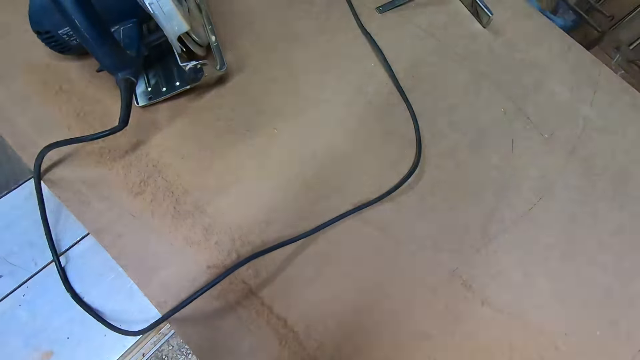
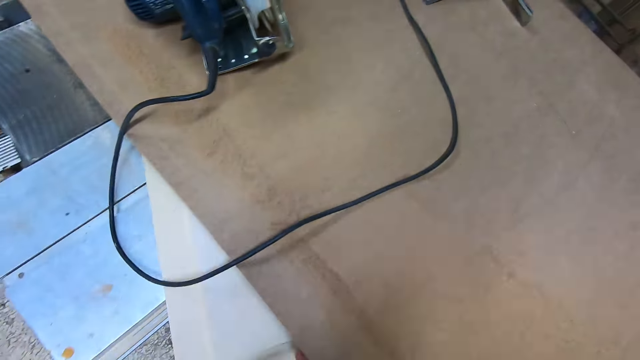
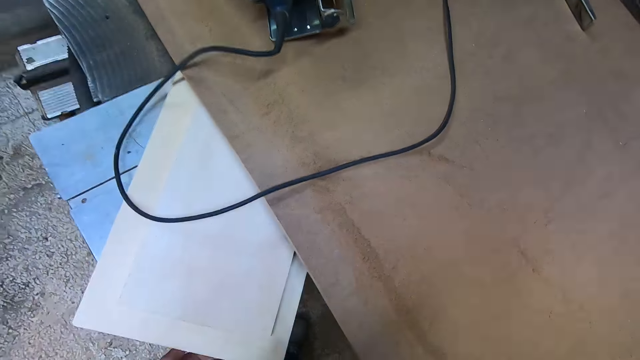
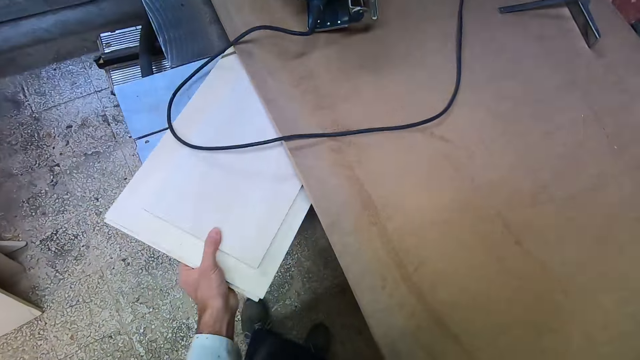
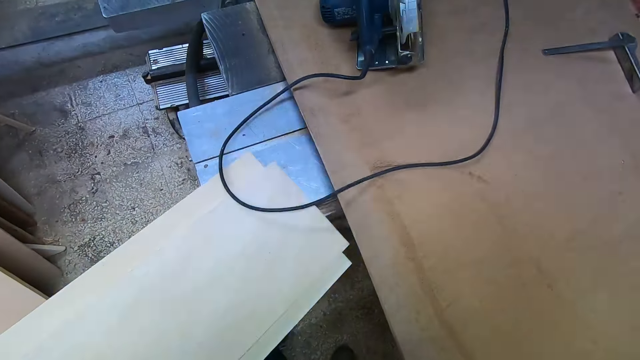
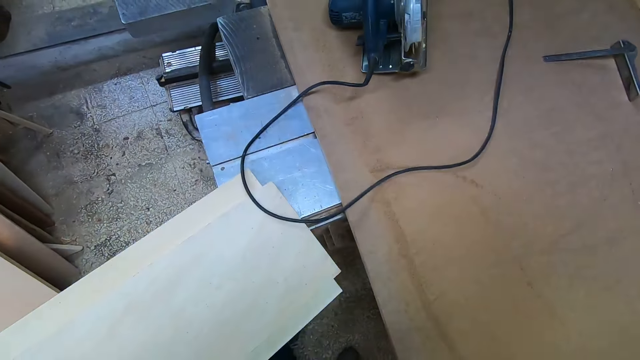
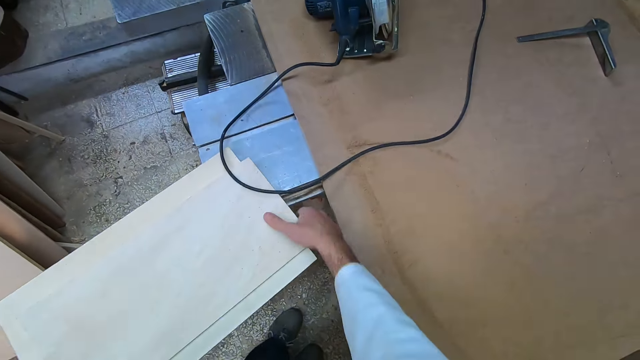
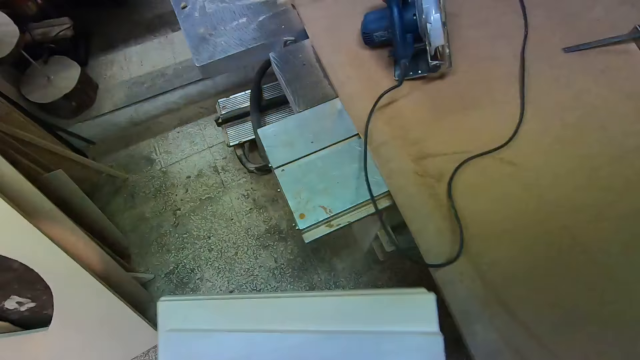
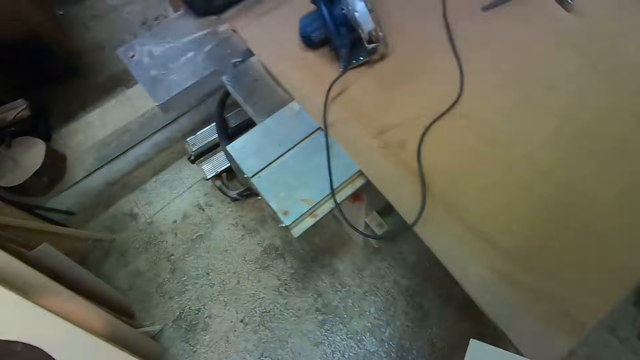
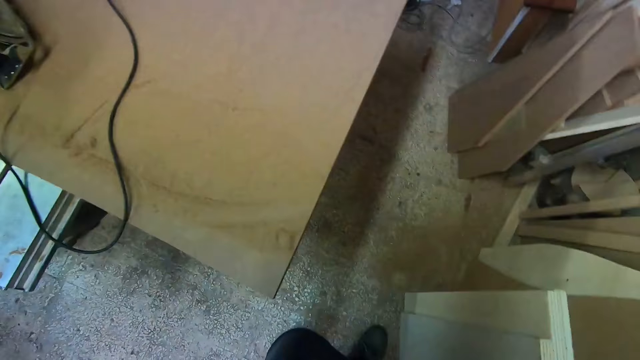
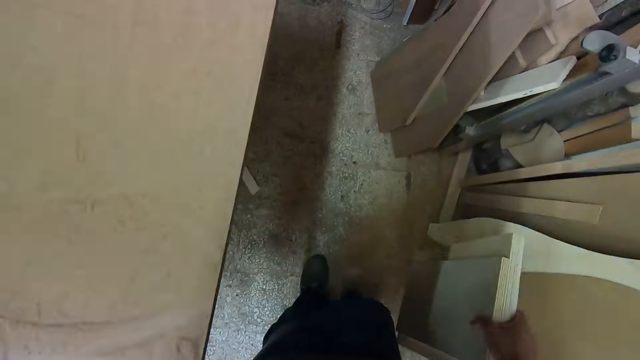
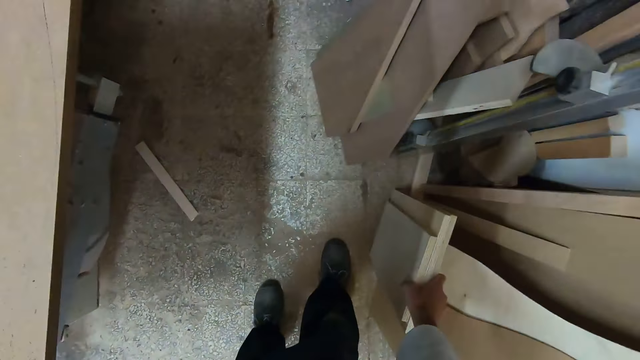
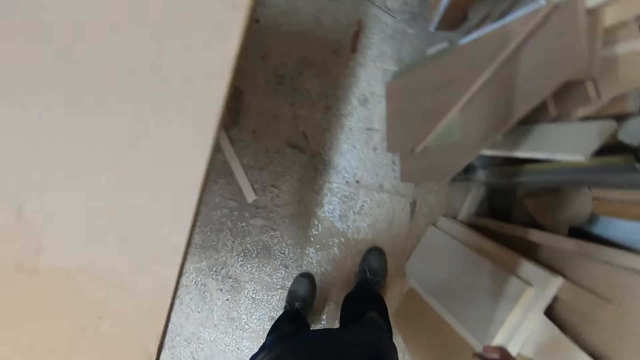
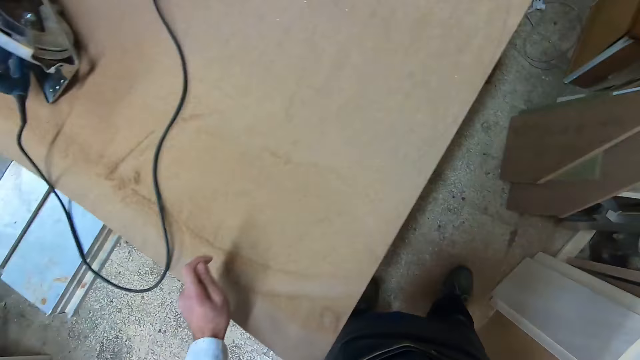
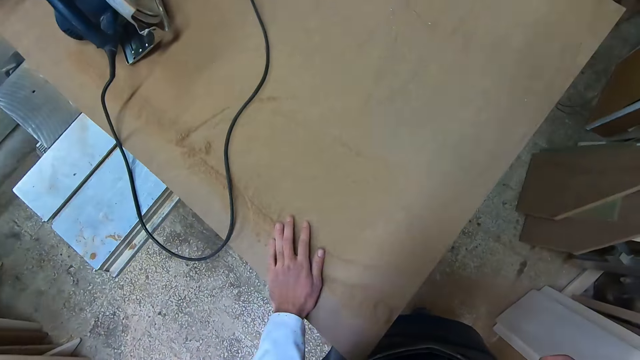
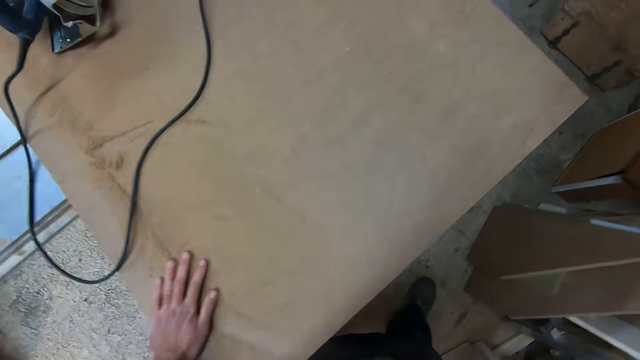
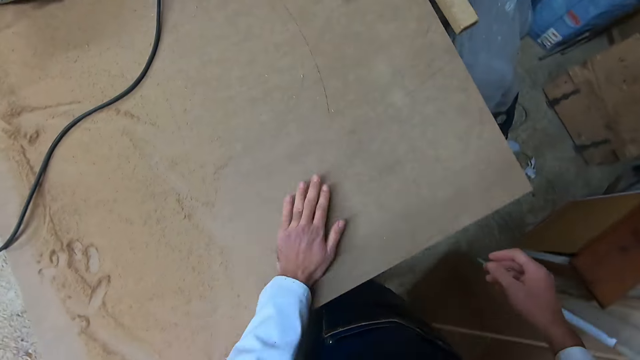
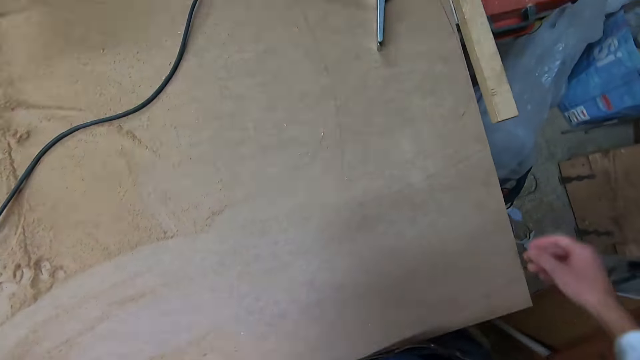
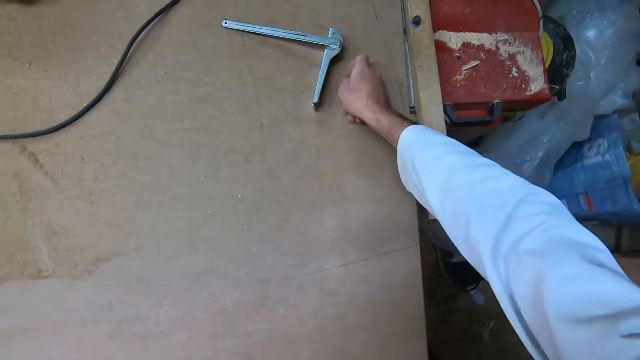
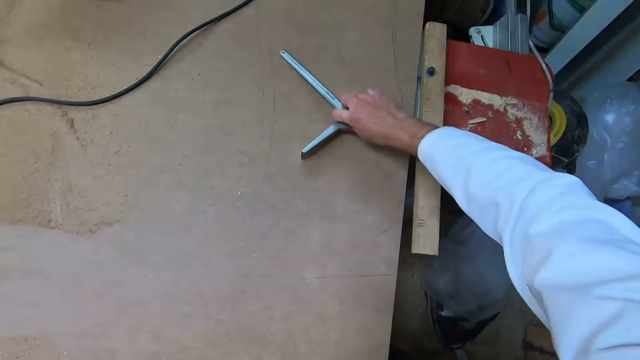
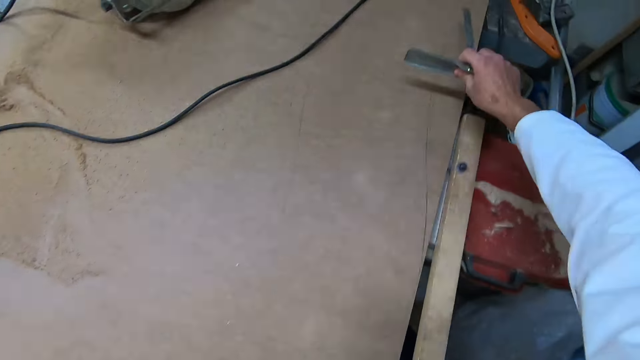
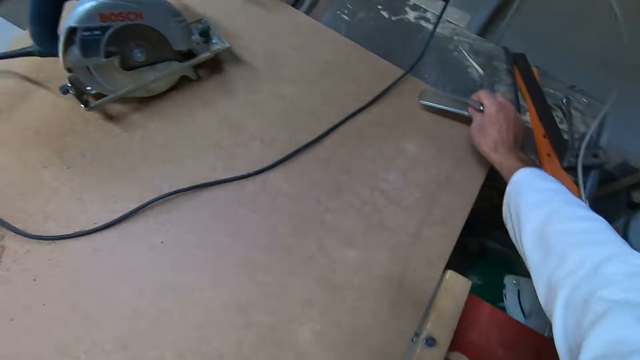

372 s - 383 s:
The camera wearer pulls out some planks from under the table. He carries the planks with the other hand. He walks around the workshop. He places the plank with the other planks at the wall on the floor. He walks around the workshop. He sweeps sawdust off the plank on the platform with his hand. He touches the board. He moves the circular saw bevel adjustment to the middle of the plank. He picks up the main shoe.

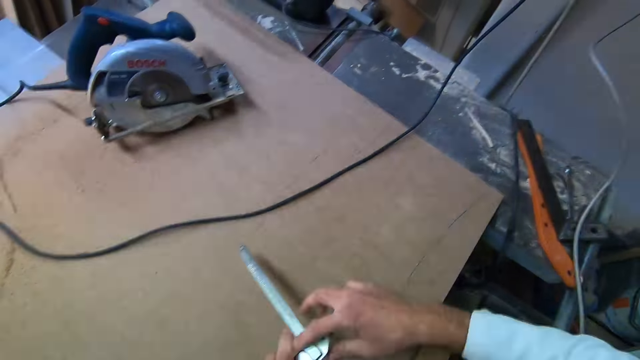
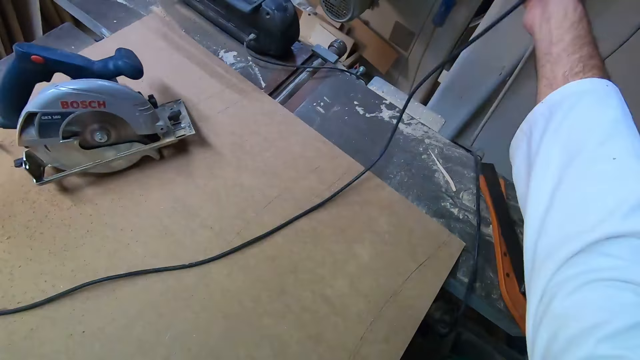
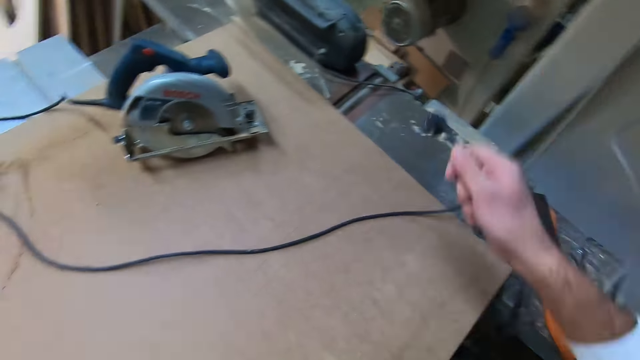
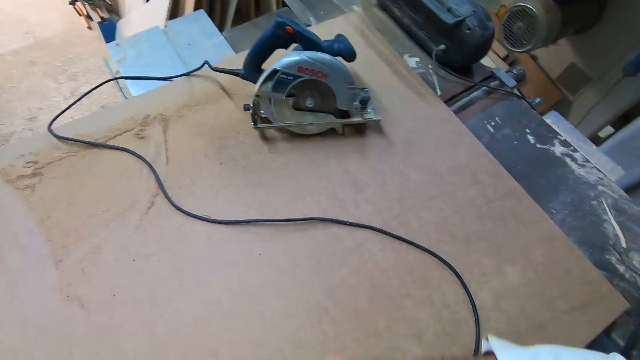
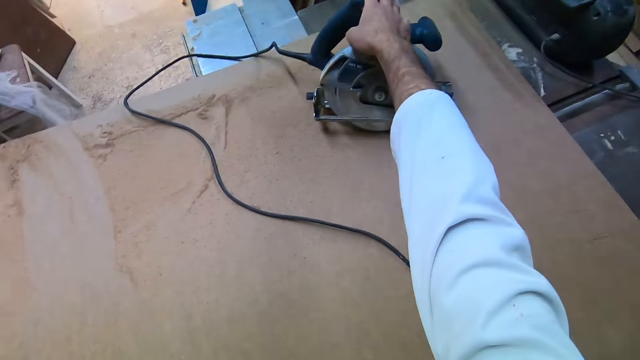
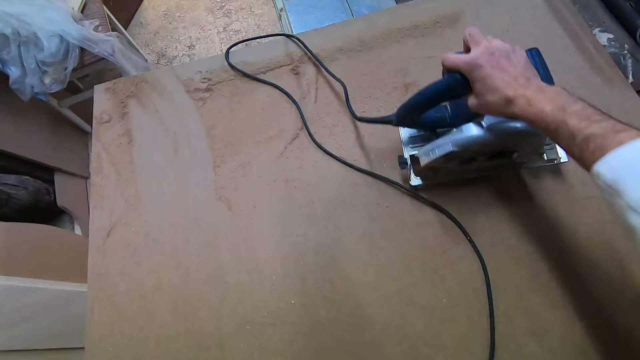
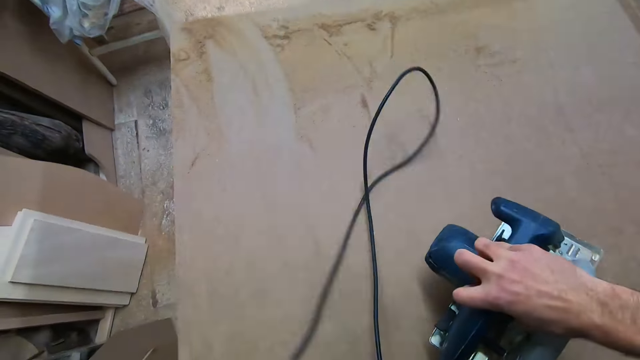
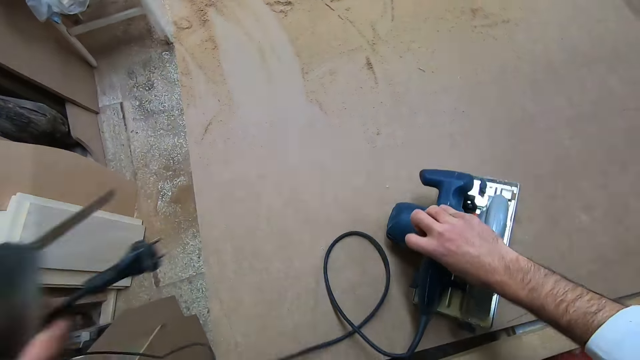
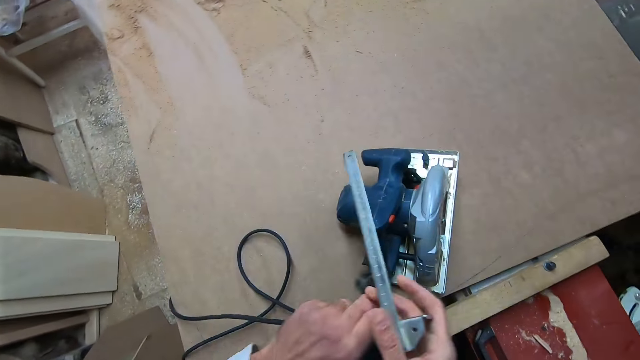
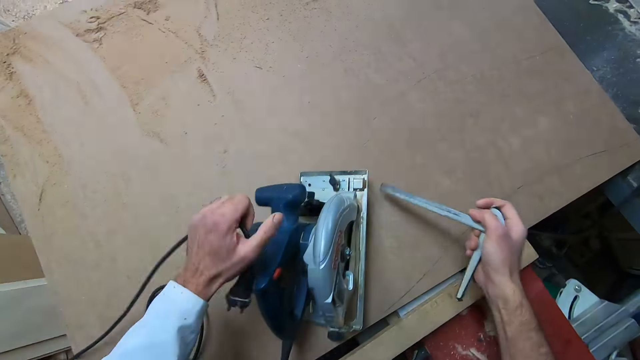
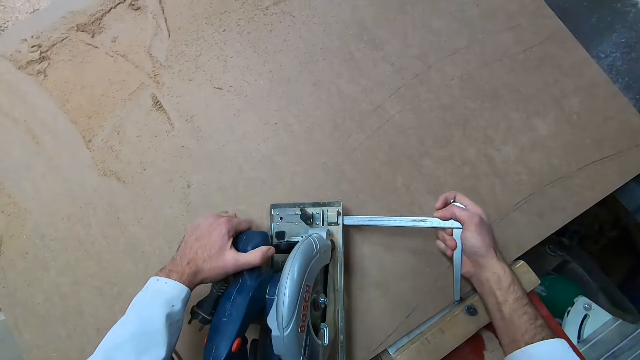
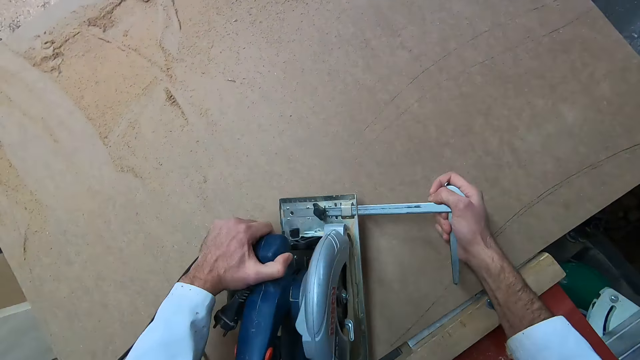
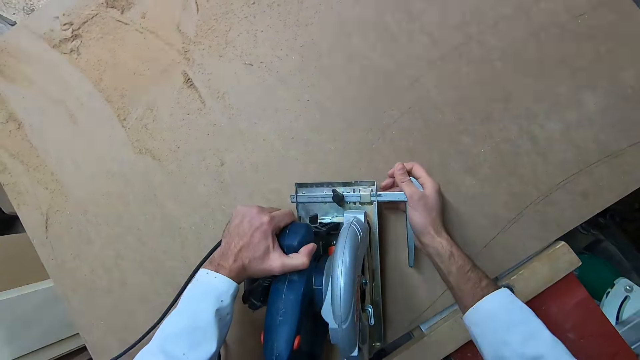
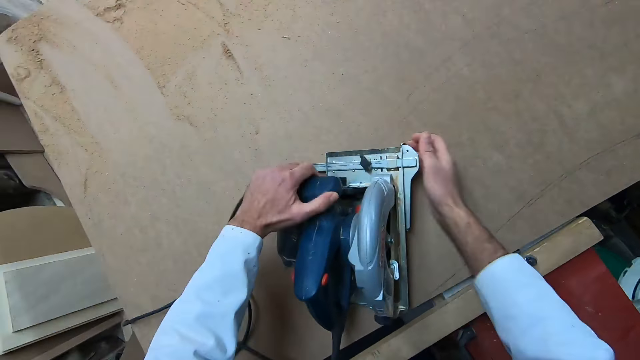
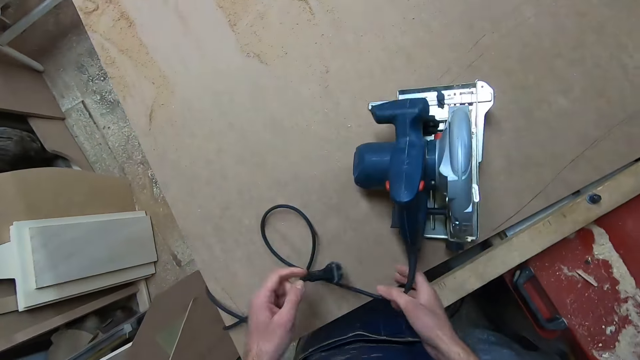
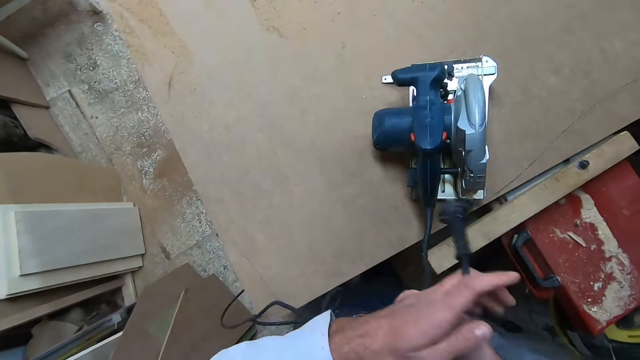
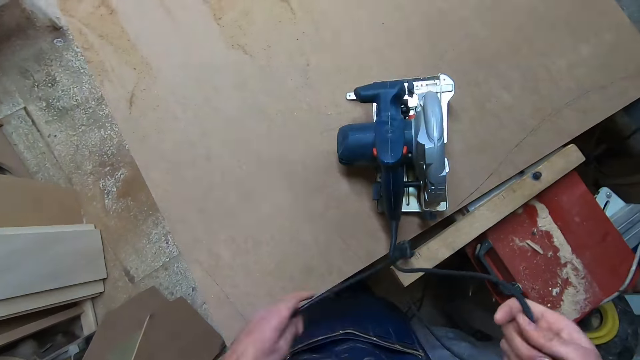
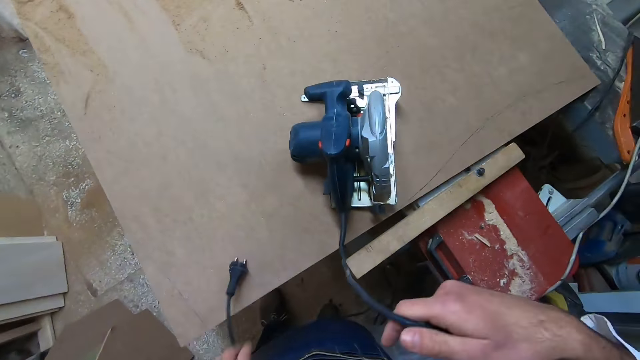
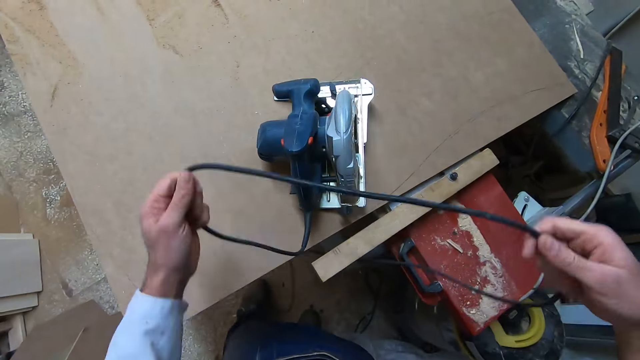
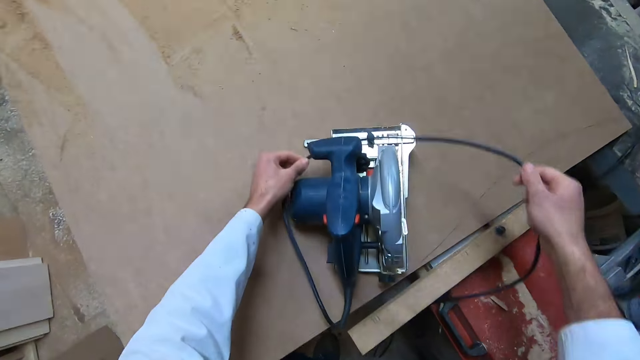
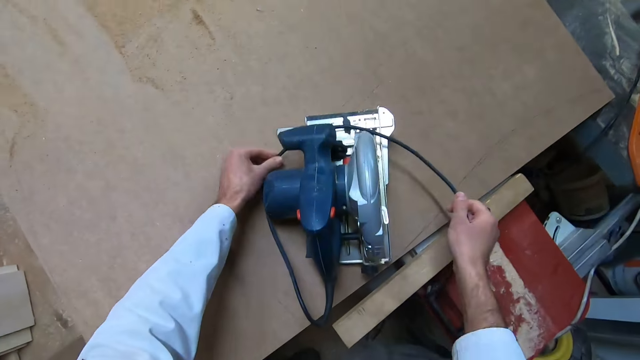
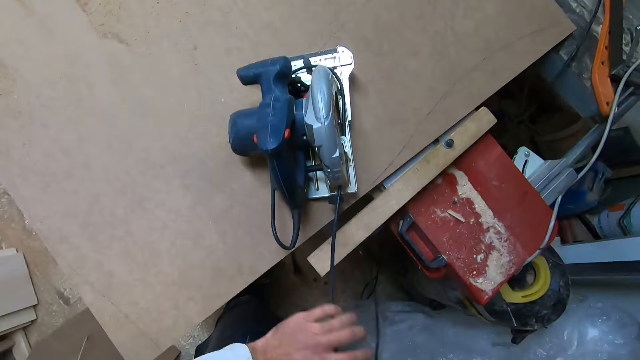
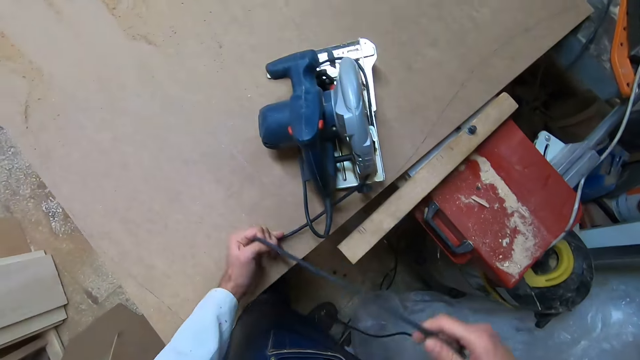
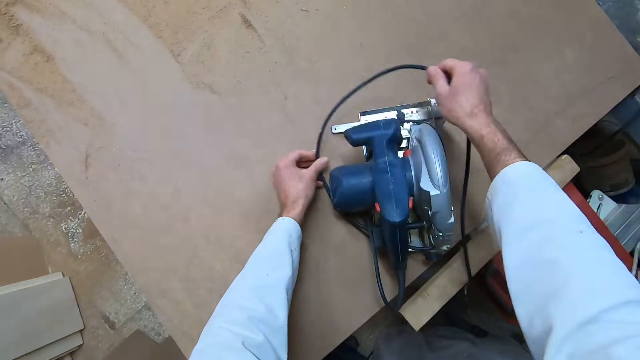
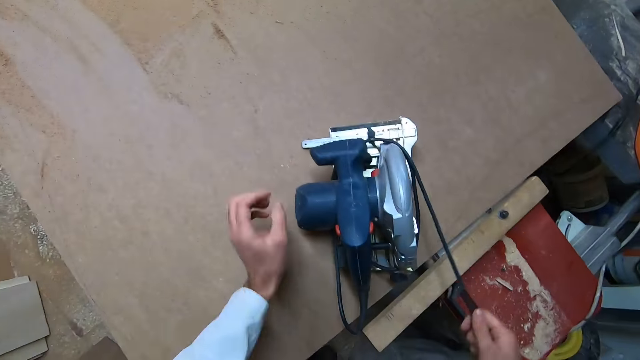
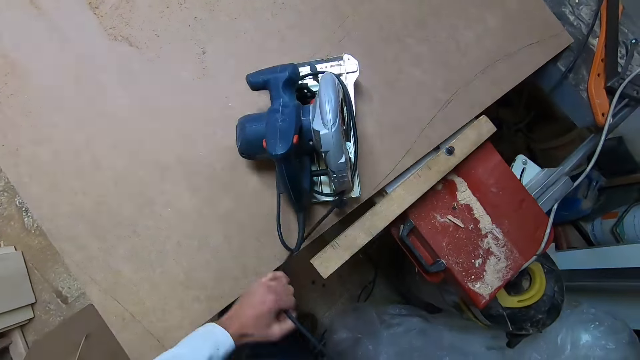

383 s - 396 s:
The camera wearer places the main shoe on the board. They unplug the circular saw from the socket, pull the wire and place the wire on the board. They drag the circular saw to the other side on the planks. They pick up the electric hand saw and place the electric hand saw on the board. They pass the circular saw bevel adjustment to the other hand. They fit the bevel adjustment to the circular saw. They turn the wire around the circular saw.
